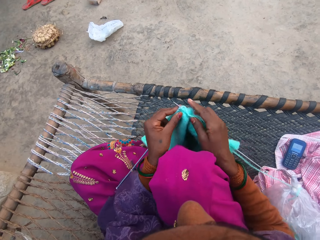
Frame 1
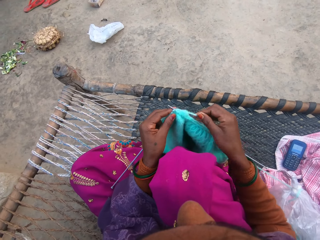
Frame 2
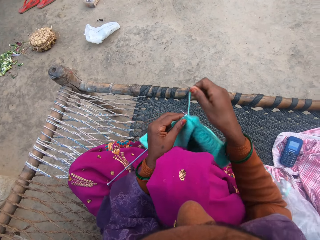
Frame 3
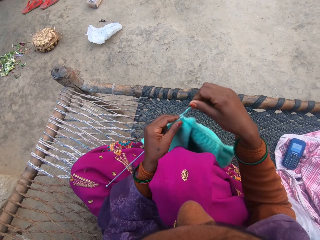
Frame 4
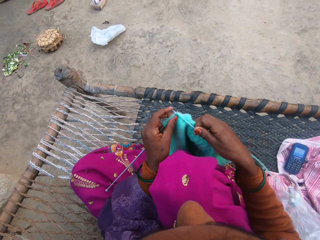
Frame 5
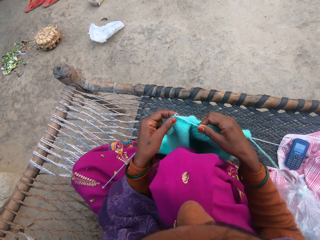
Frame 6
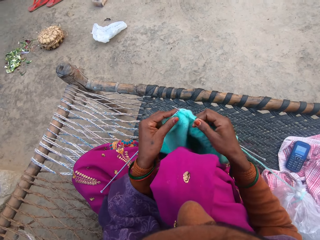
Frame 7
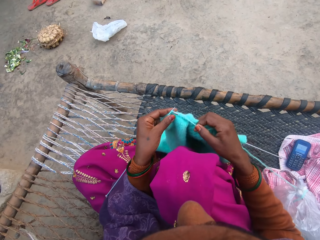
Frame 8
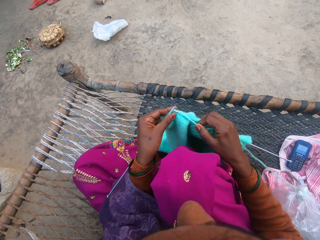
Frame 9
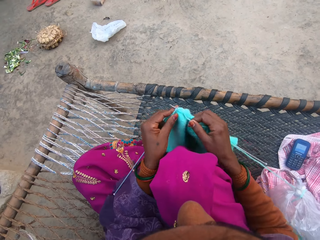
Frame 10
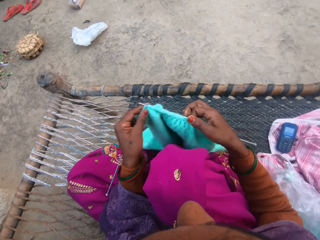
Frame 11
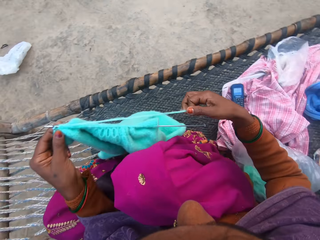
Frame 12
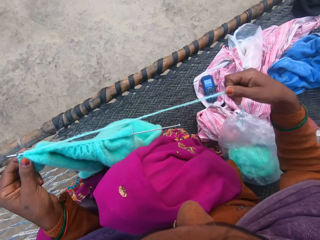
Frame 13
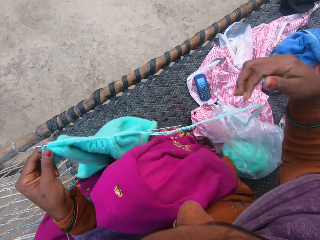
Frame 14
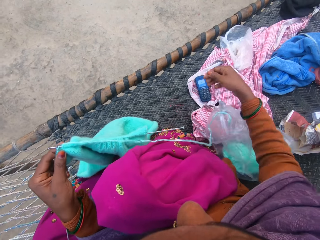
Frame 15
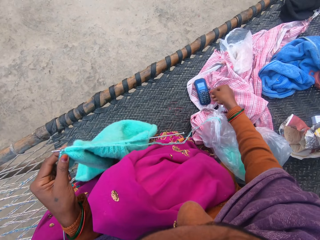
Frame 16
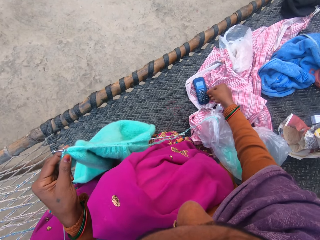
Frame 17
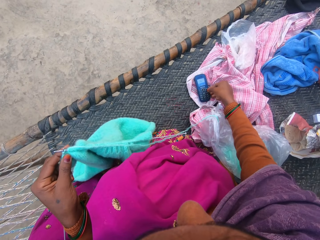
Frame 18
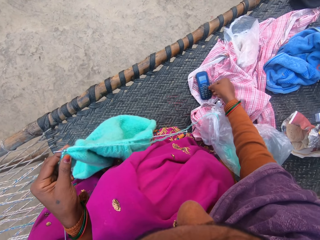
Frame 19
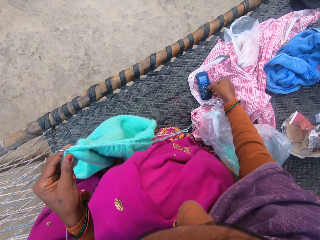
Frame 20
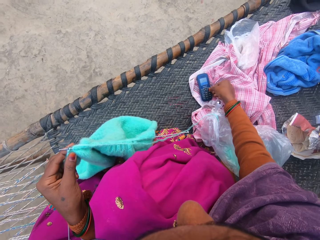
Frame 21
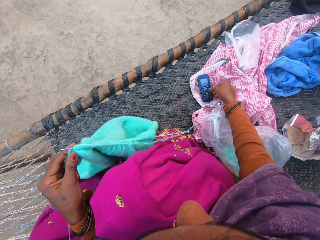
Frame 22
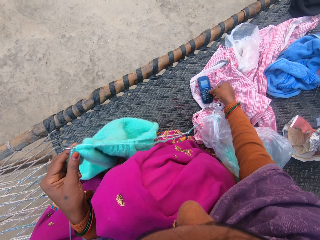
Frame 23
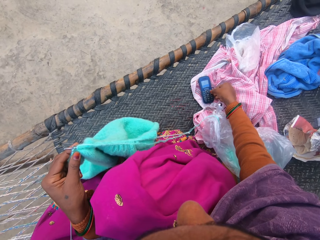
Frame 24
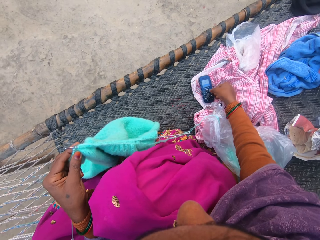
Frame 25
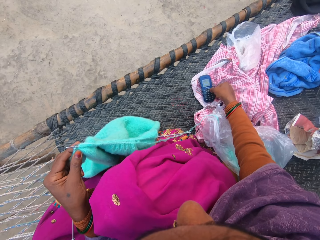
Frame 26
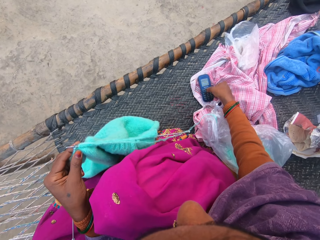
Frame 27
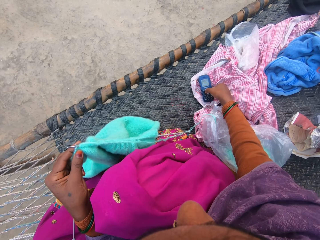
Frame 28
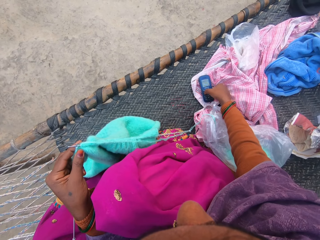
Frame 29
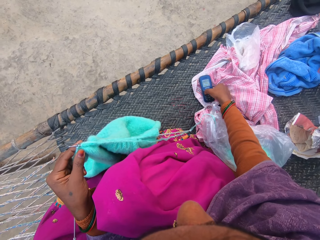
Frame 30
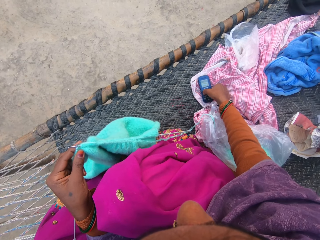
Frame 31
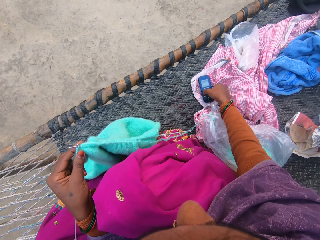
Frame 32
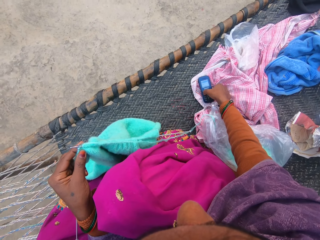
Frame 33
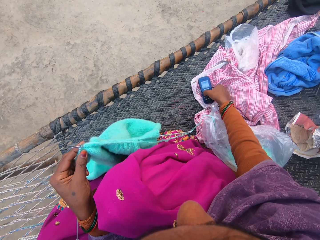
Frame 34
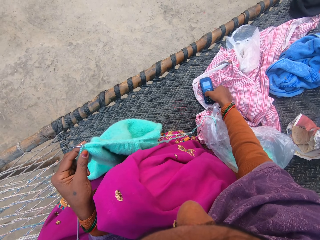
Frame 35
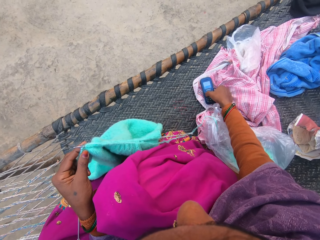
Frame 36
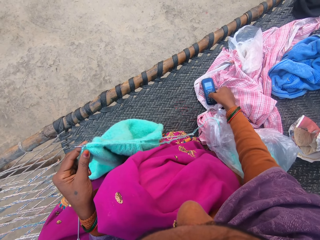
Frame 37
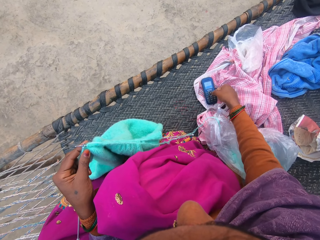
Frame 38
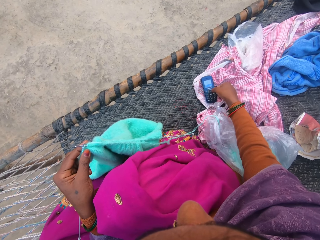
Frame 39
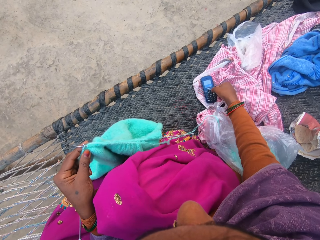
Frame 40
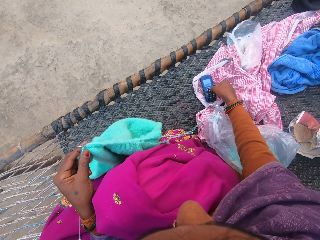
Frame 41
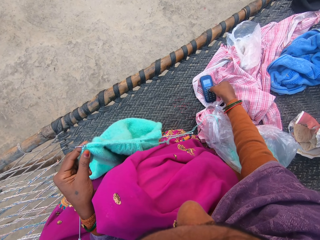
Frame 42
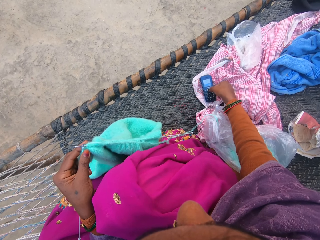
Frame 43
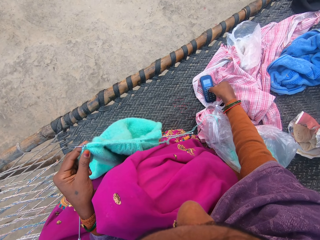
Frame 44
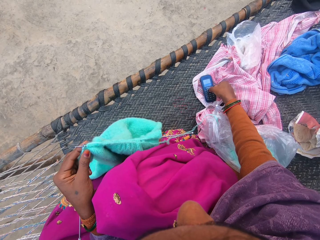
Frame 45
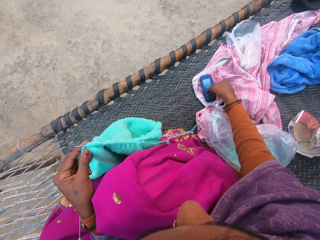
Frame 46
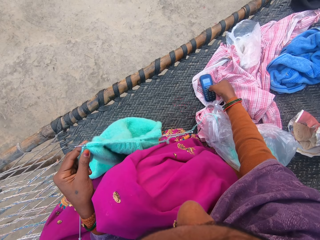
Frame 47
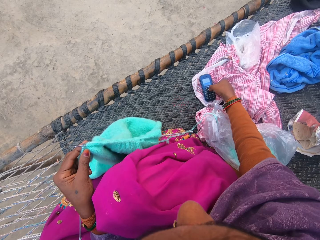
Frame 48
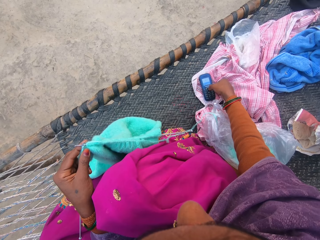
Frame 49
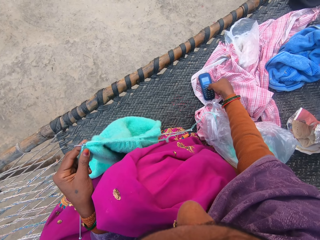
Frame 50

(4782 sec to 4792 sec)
The camera wearer loops the knitting yarn over the knitting needle. She knits a garment. She pulls the knitting yarn with her hand. She operates the phone on the woven charpoy bench with her hand.

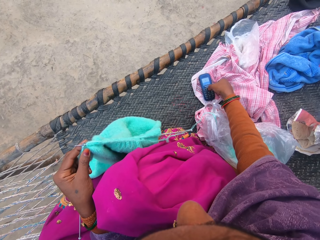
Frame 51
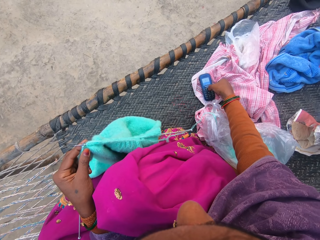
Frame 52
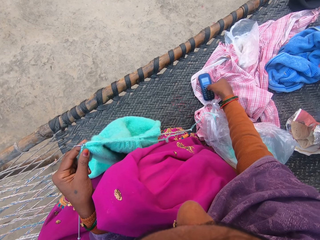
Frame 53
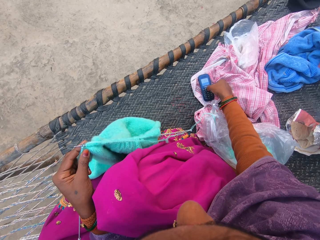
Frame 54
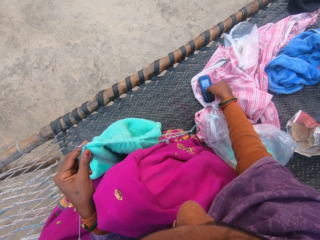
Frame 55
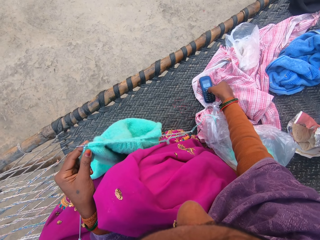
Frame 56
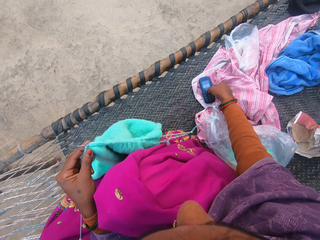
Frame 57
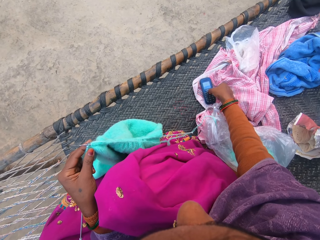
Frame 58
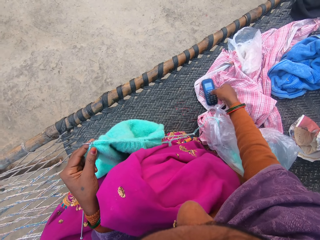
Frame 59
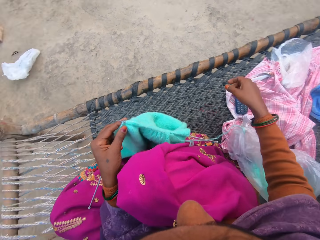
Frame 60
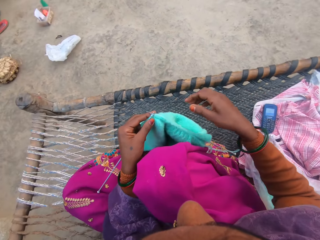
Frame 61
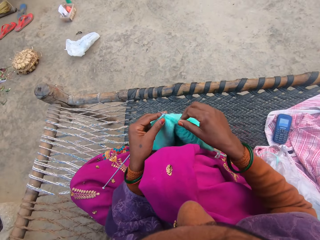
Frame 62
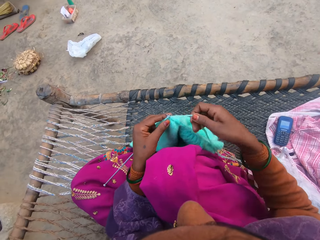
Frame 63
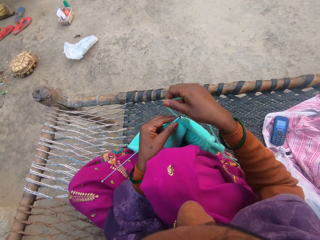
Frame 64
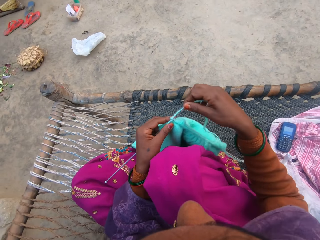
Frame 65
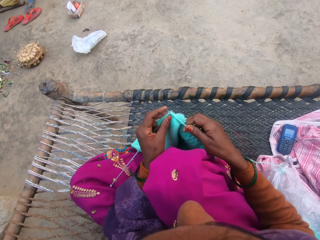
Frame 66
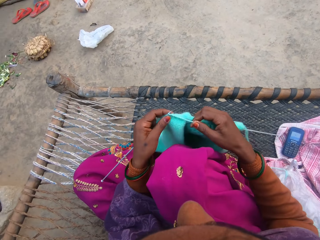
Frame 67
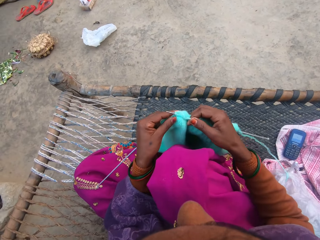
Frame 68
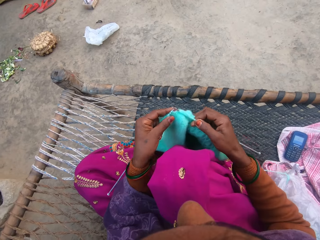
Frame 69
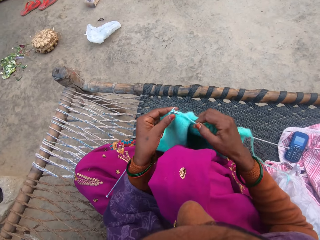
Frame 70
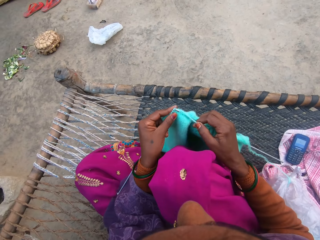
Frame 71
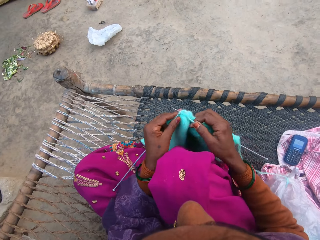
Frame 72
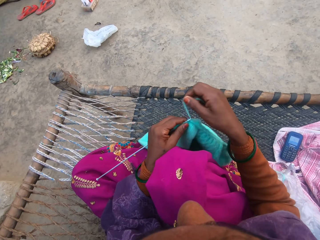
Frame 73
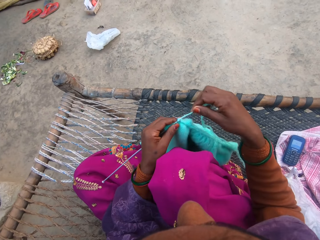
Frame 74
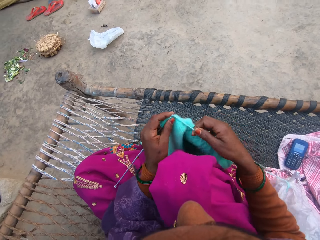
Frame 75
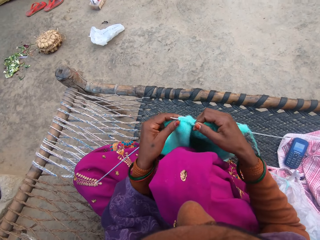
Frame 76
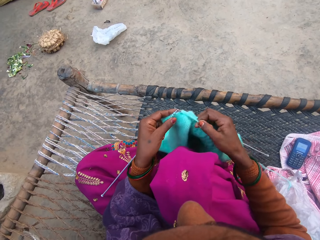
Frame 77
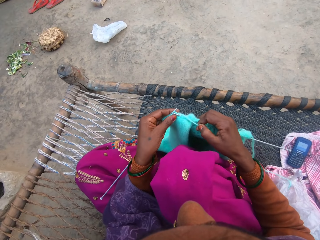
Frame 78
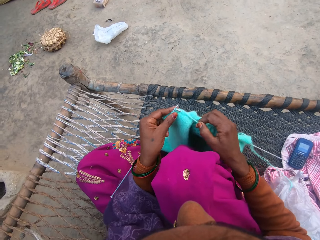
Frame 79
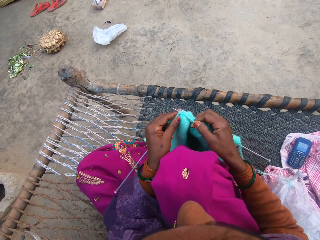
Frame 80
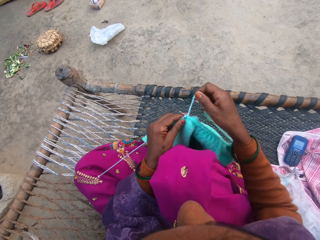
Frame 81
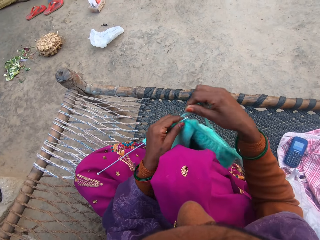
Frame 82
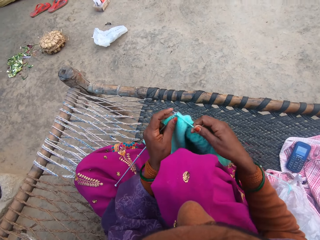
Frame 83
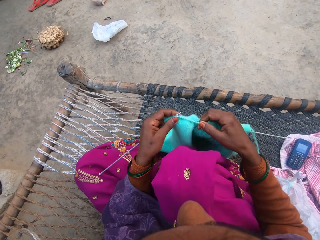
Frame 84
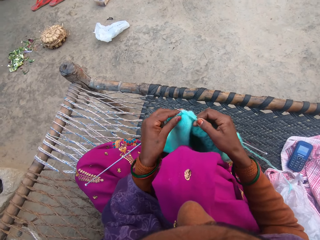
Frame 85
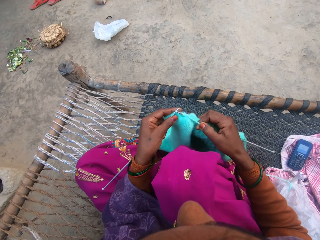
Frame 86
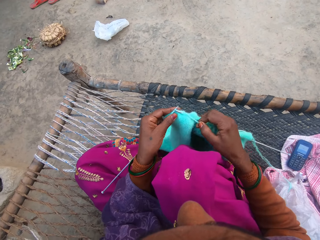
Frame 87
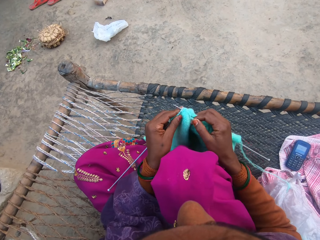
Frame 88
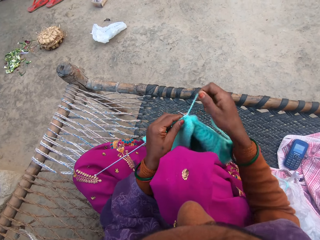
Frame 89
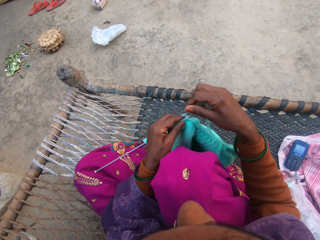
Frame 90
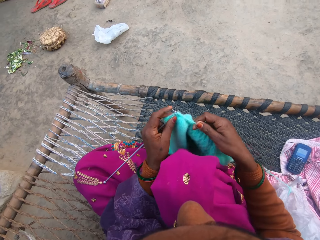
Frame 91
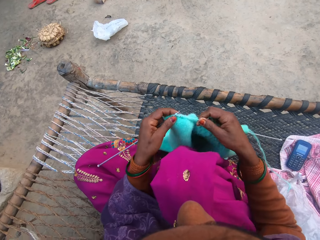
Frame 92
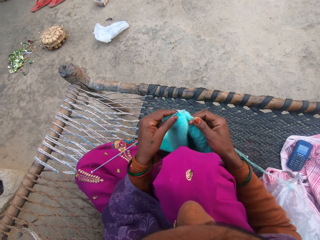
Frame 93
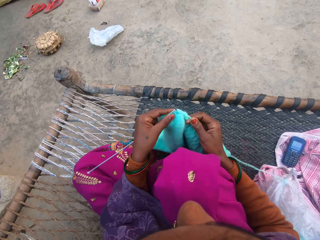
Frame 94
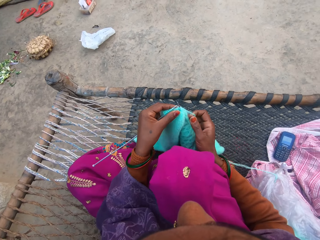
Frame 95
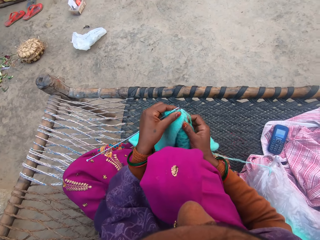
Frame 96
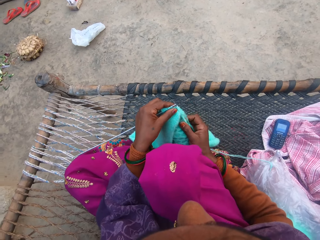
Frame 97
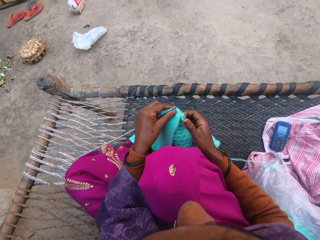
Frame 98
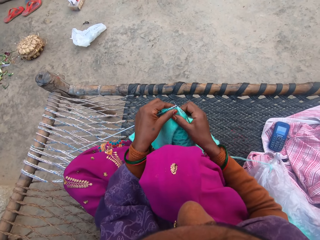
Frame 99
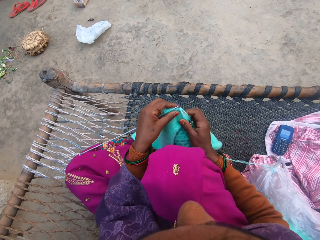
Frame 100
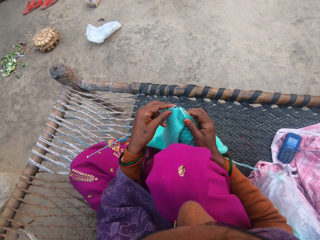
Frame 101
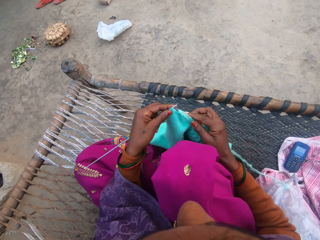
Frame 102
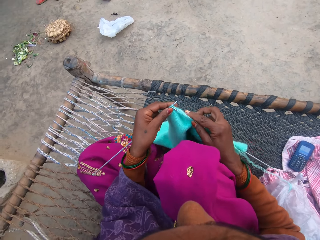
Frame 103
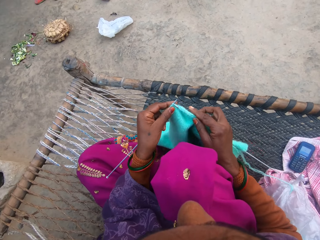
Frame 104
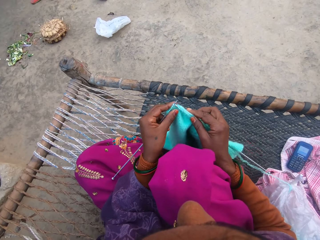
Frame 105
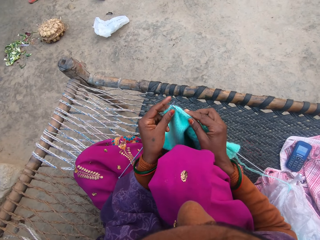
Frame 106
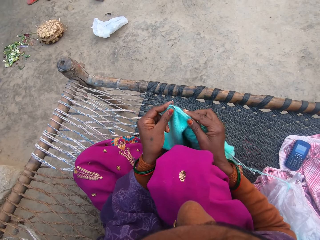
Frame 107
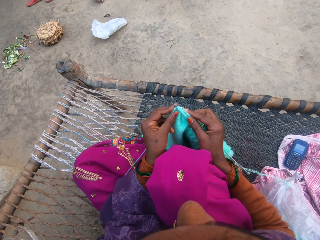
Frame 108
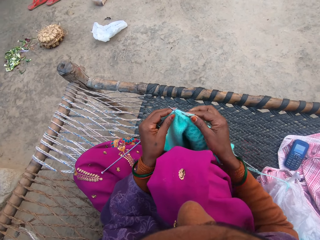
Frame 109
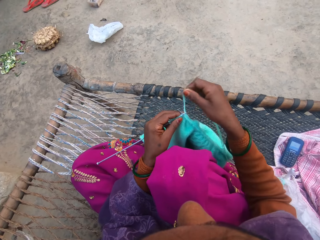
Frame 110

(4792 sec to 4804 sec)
The camera wearer loops the knitting yarn over the knitting needle. She knits the wool with the knitting pins with her hands. She loops the knitting yarn over the knitting needle. She knits a garment. She loops the knitting yarn over the knitting needle. She knits the garment. She loops the knitting yarn over the knitting needle. She knits the garment. She moves the knitting needle in the garment. She knits the garment.
